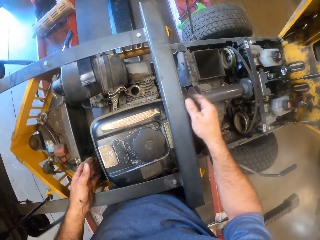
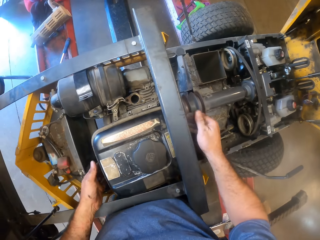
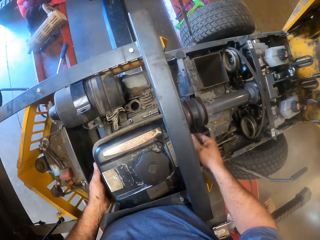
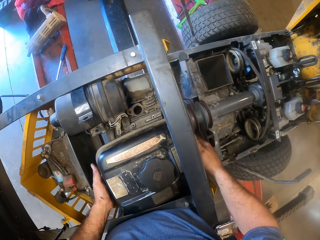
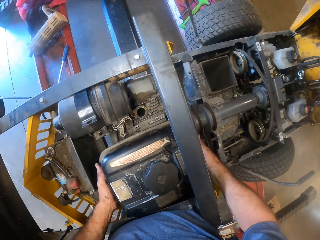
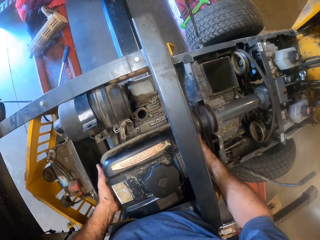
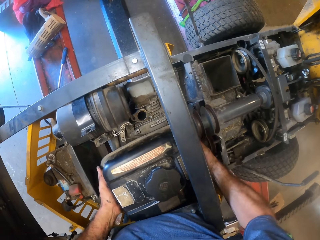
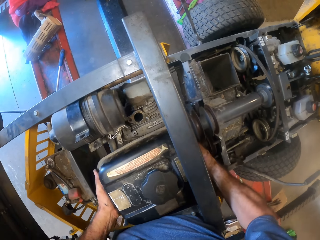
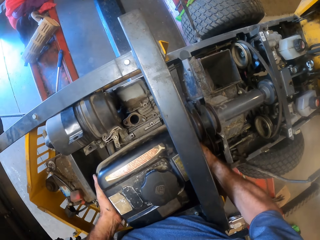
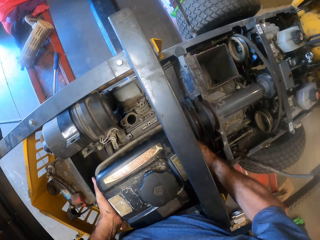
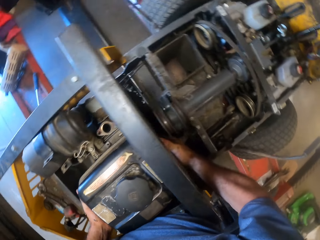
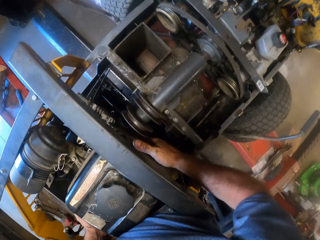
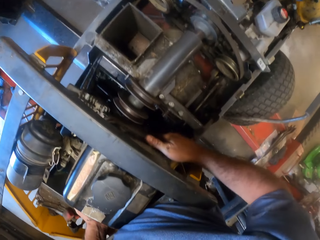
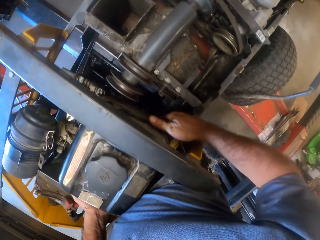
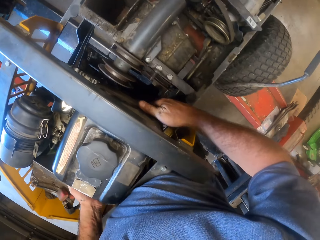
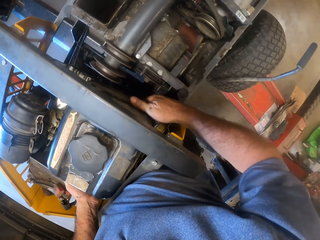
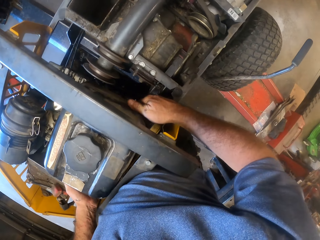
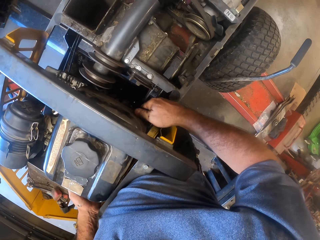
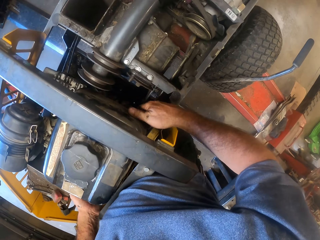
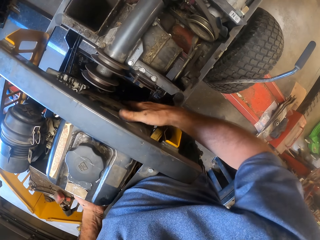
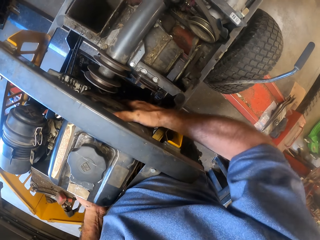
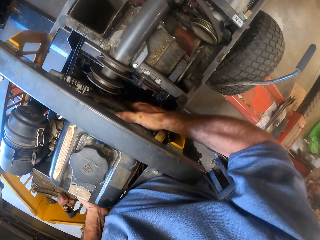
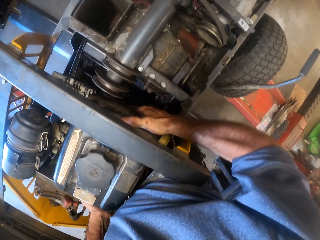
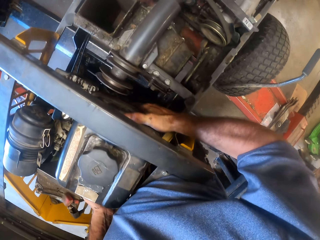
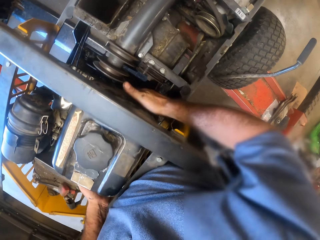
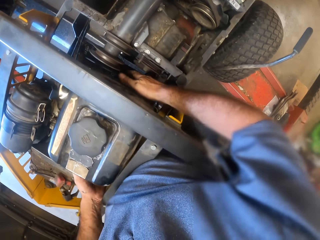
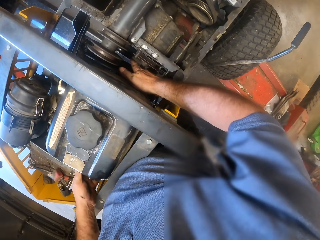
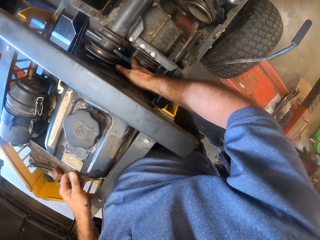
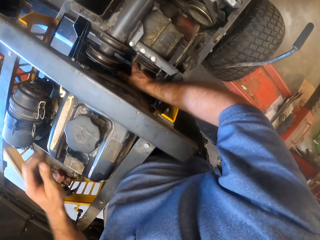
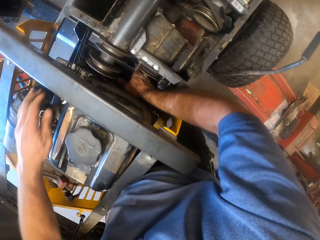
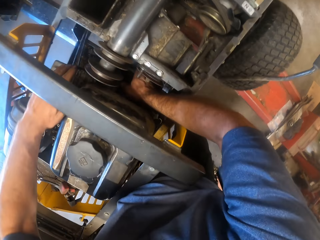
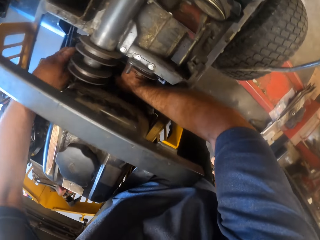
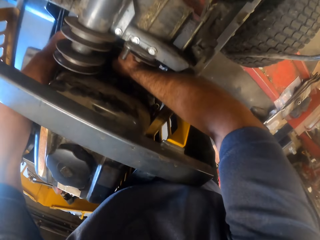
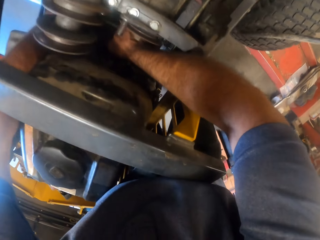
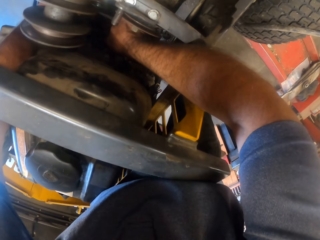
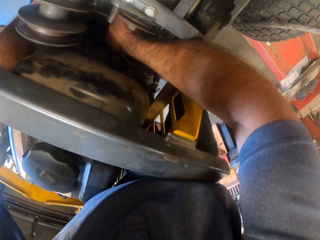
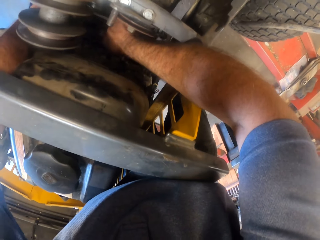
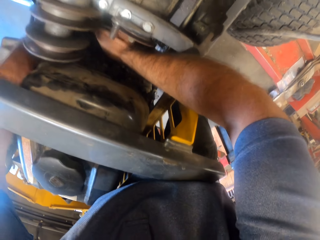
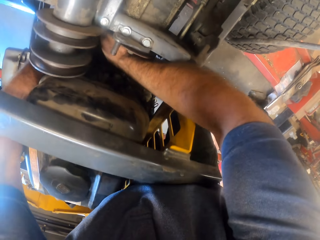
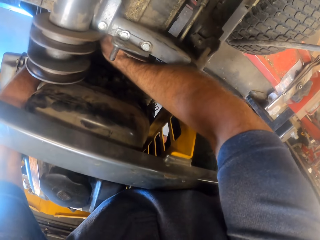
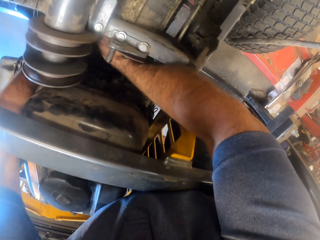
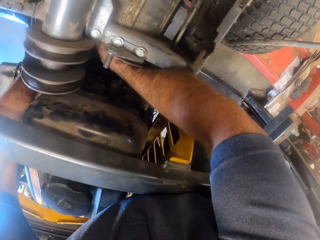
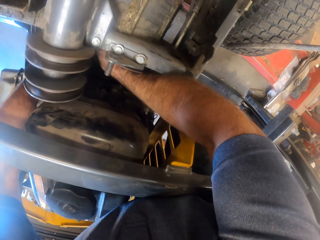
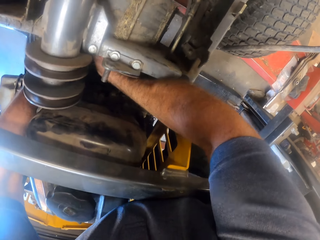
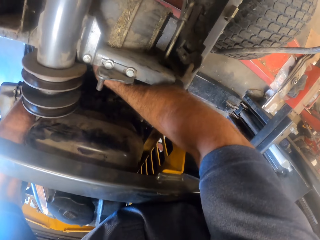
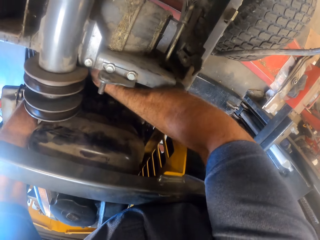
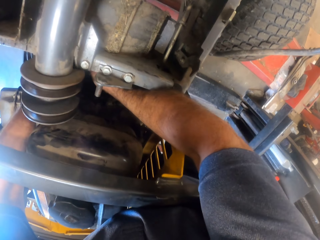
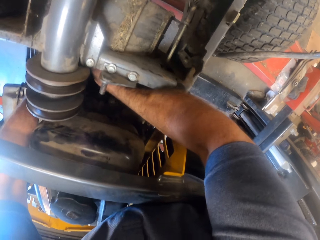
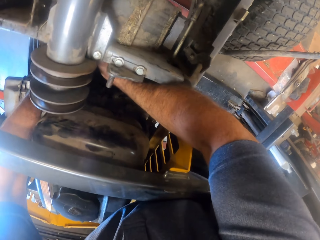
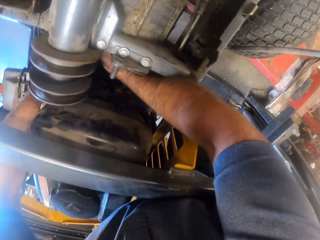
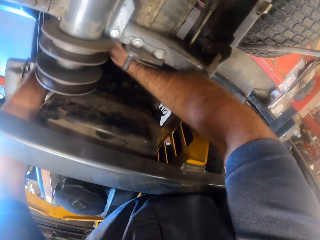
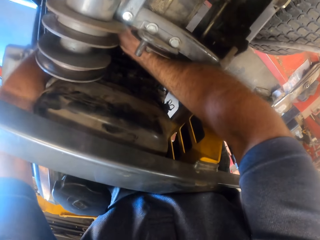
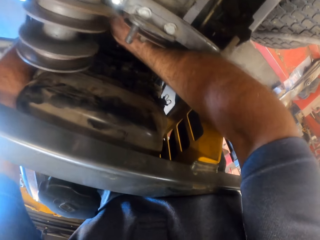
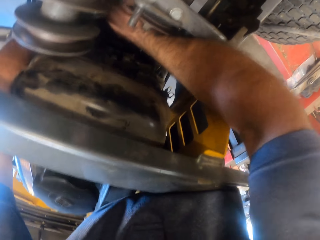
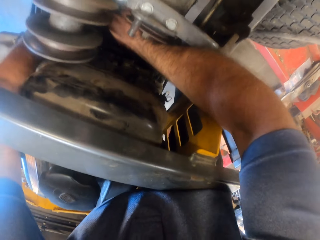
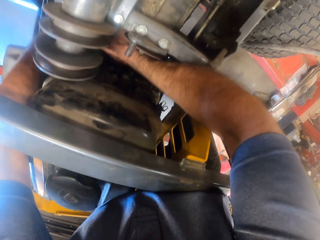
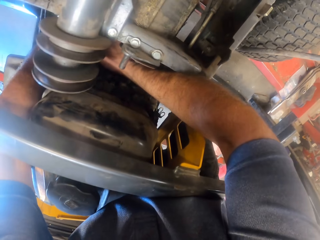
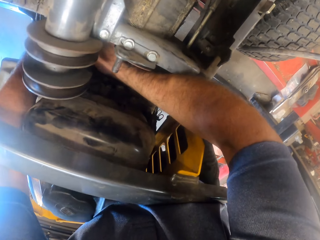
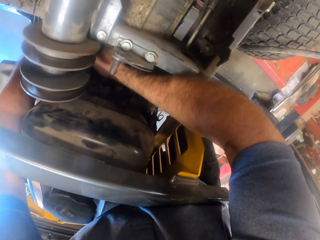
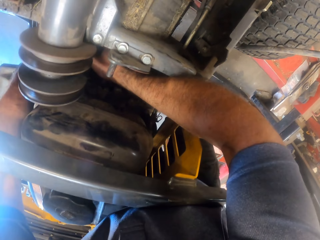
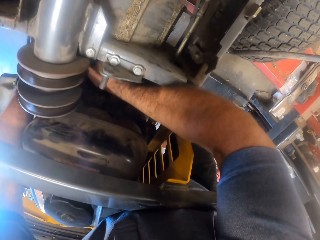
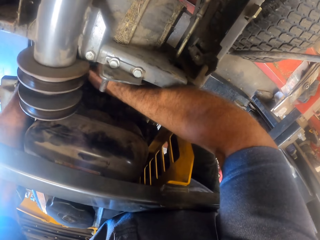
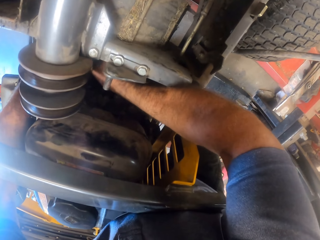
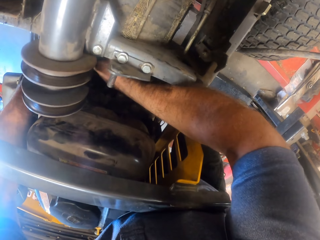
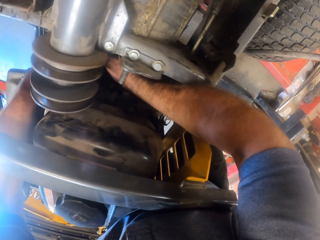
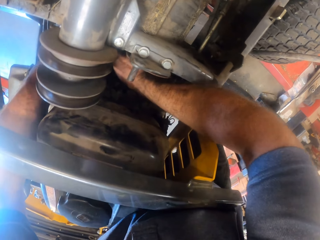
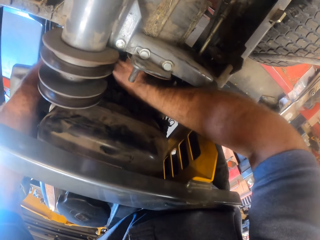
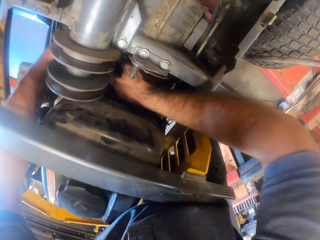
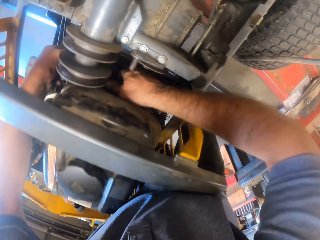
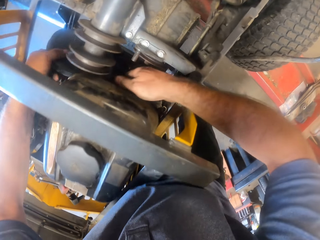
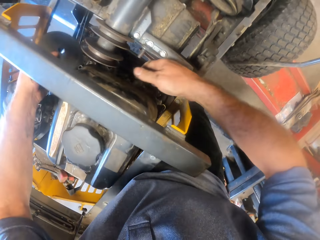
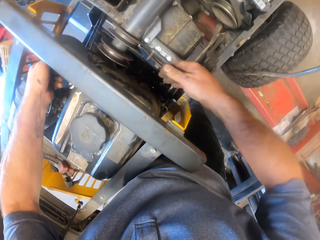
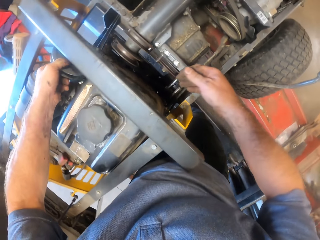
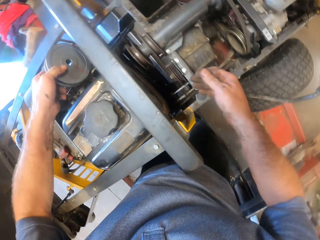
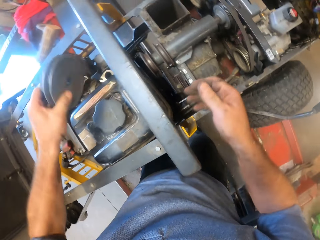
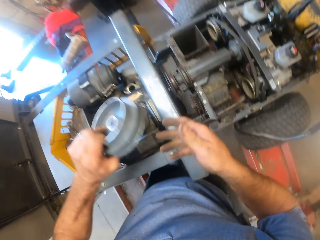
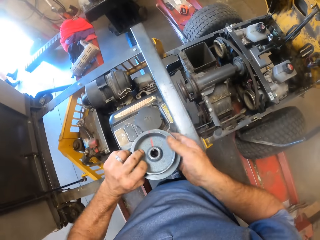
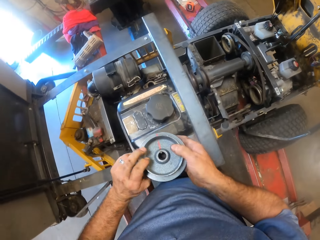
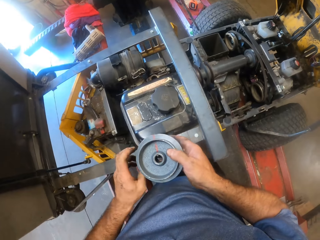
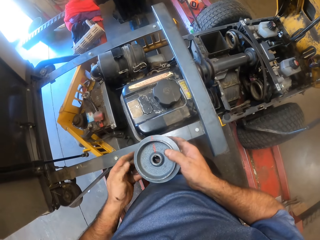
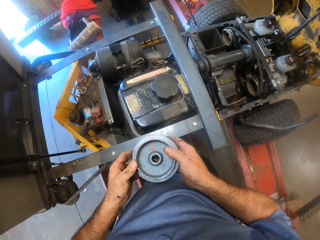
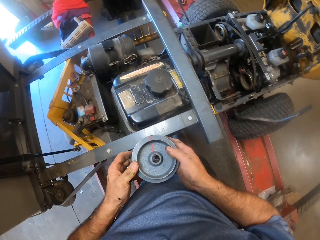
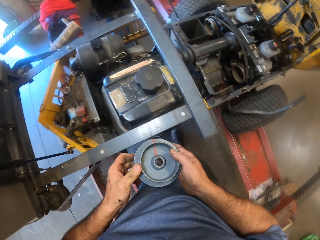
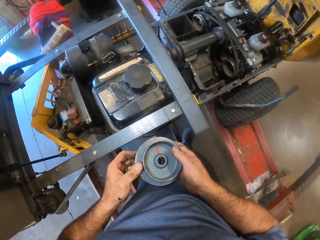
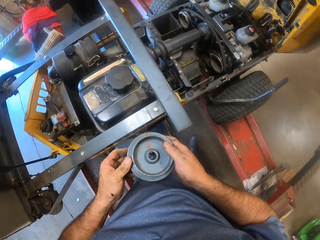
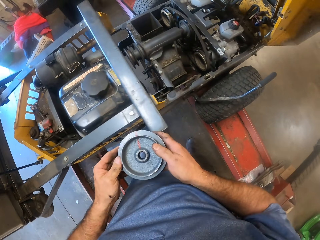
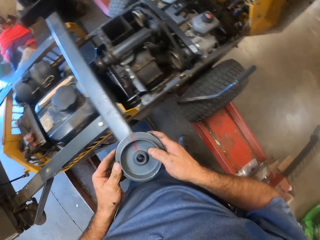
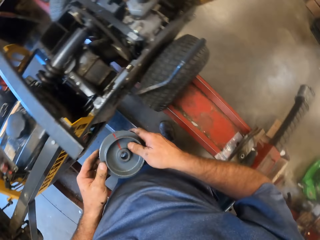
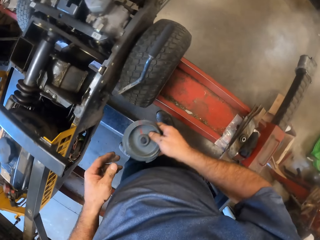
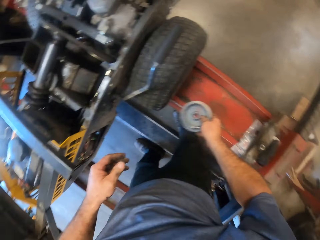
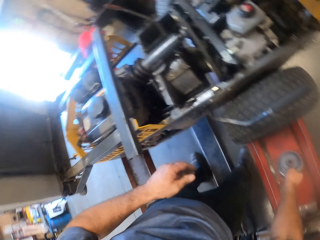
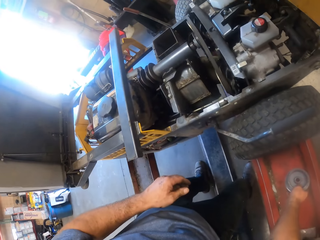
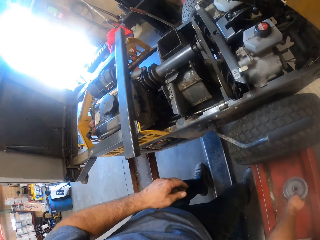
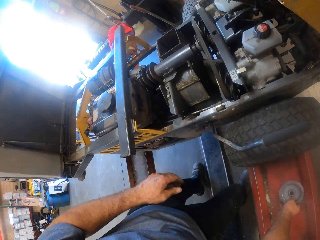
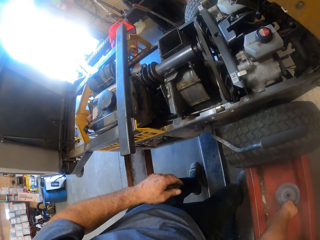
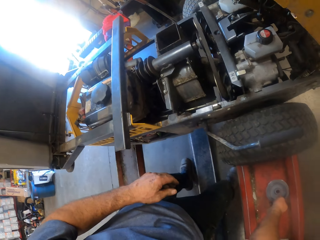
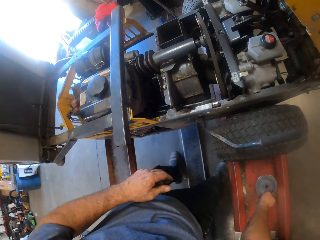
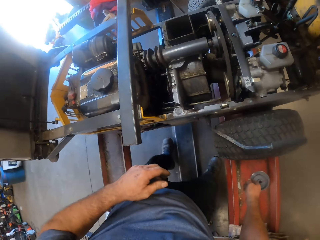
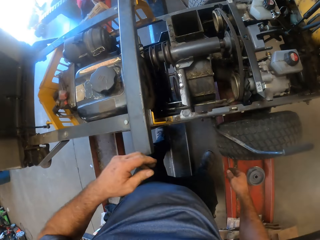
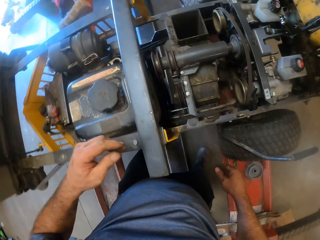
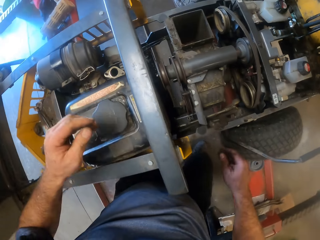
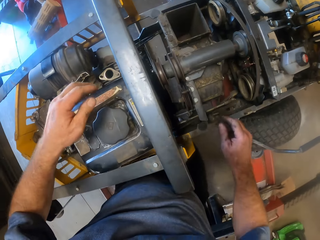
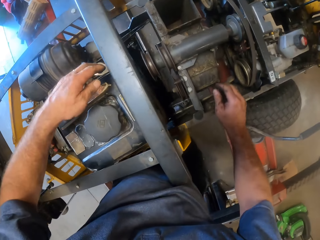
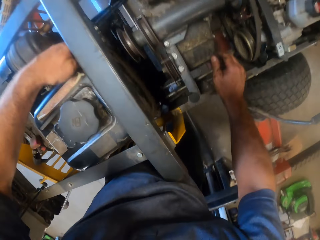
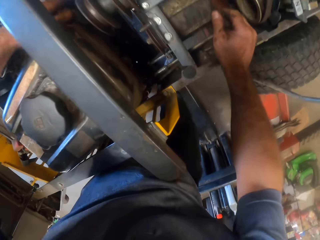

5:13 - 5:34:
The camera wearer leans away from the lawn mower. He puts both hands beneath the fuel tank above the engine of the lawn mower. He adjusts the engine of the lawn mower with both hands. He puts both hands into the clutch assembly of the lawn mower. He brings out the clutch drum of the lawn mower with his left hand. He holds the clutch drum with both hands. He inspects the clutch drum in both hands. He drops the clutch drum on another metal beam holding up the lawn mower with his right hand. He puts his left hand into the clutch assembly of the lawn mower.
